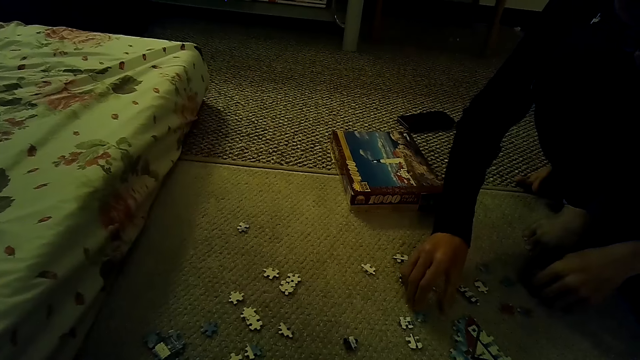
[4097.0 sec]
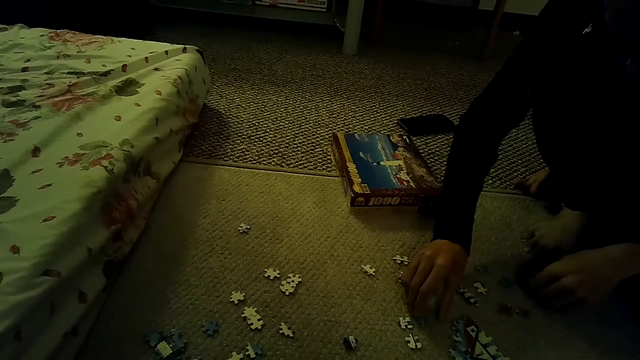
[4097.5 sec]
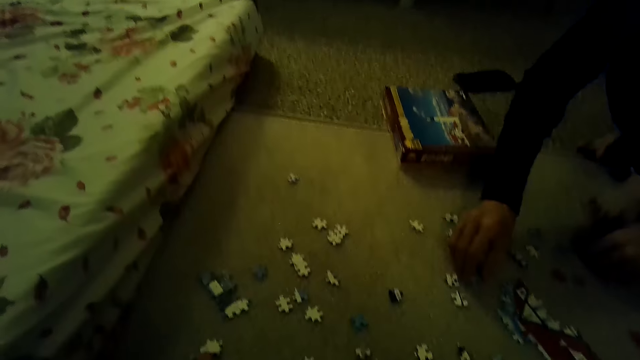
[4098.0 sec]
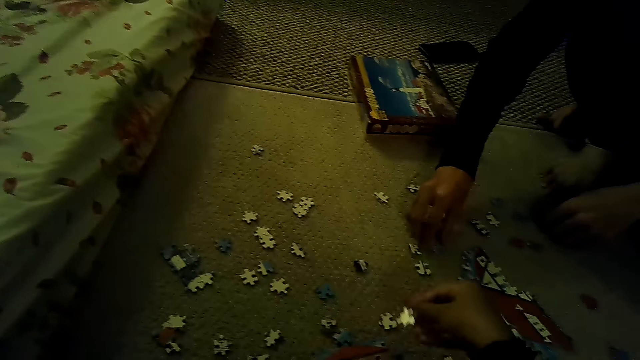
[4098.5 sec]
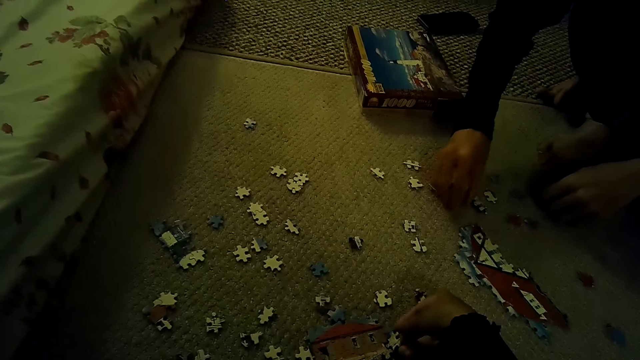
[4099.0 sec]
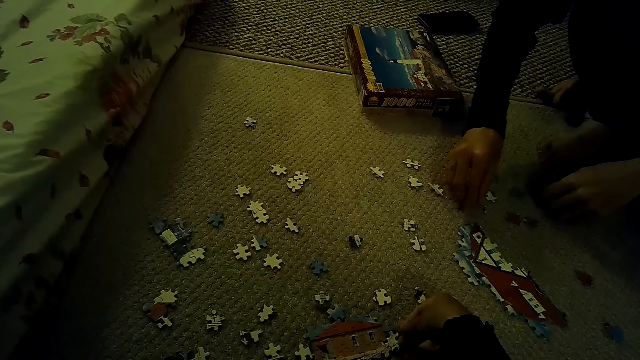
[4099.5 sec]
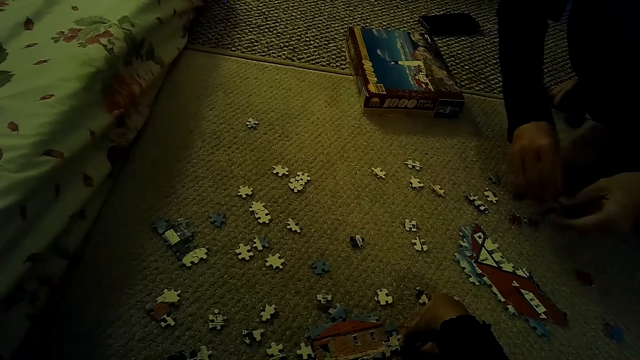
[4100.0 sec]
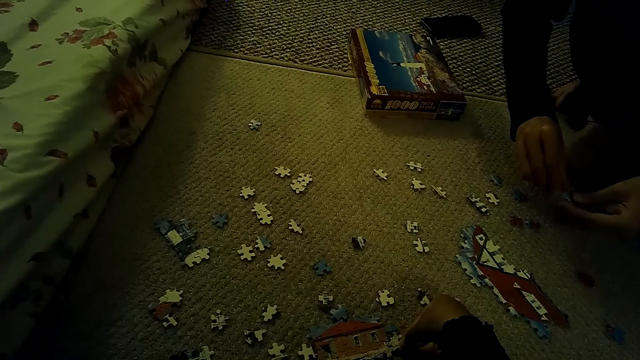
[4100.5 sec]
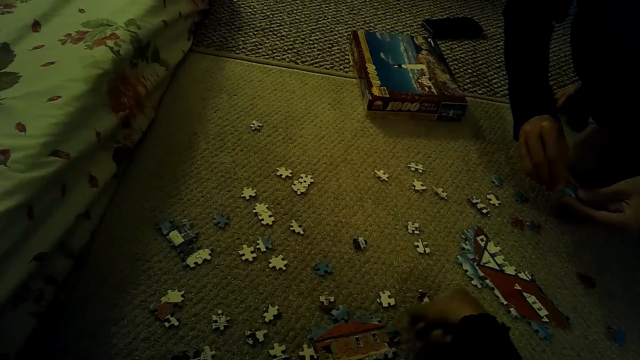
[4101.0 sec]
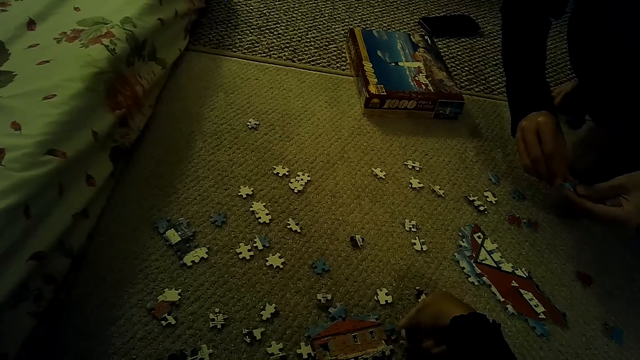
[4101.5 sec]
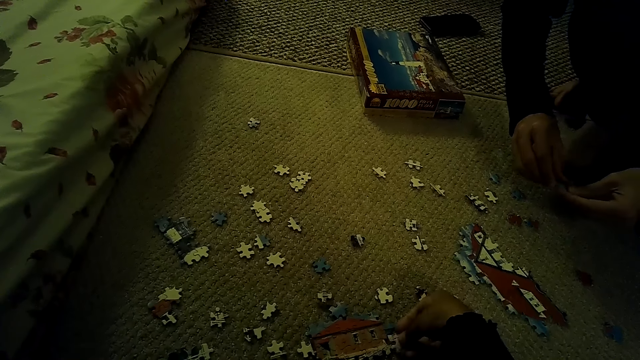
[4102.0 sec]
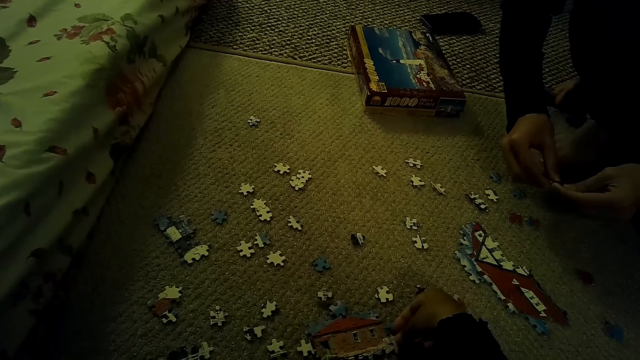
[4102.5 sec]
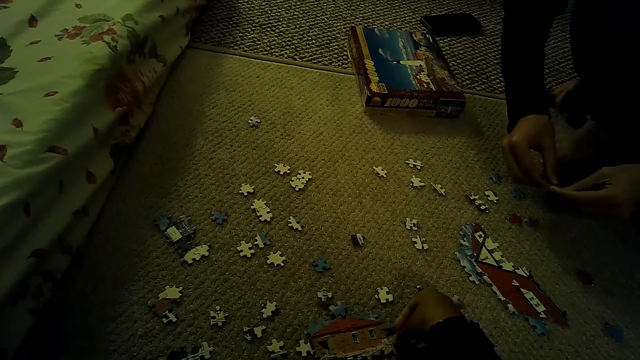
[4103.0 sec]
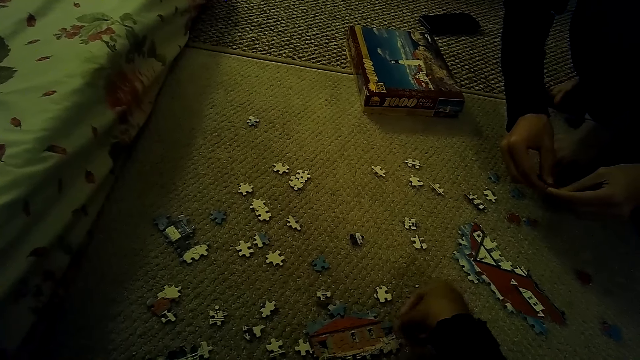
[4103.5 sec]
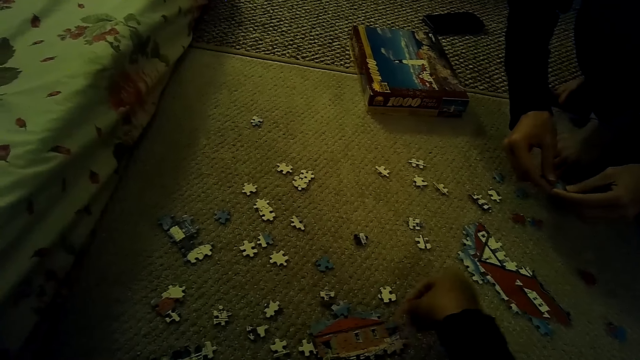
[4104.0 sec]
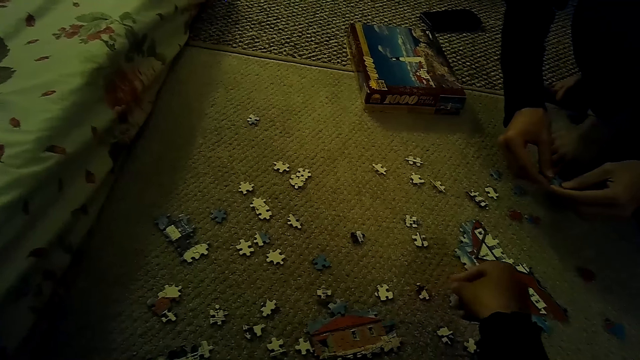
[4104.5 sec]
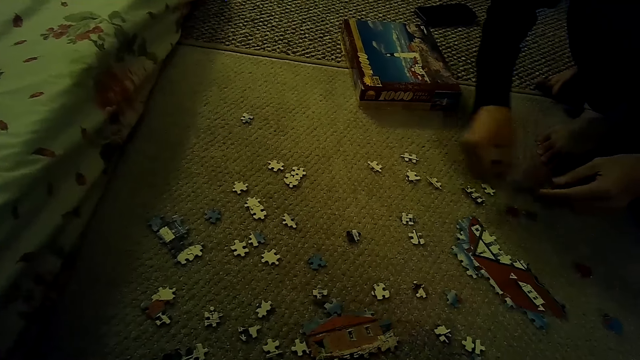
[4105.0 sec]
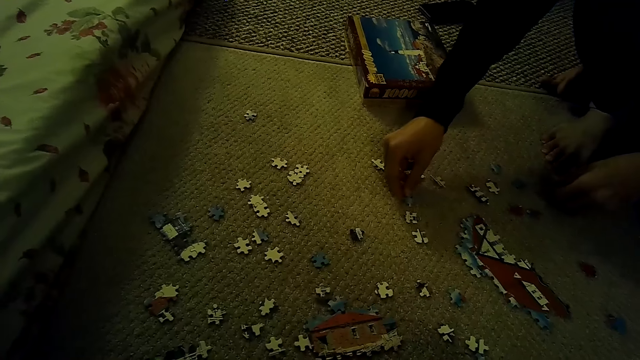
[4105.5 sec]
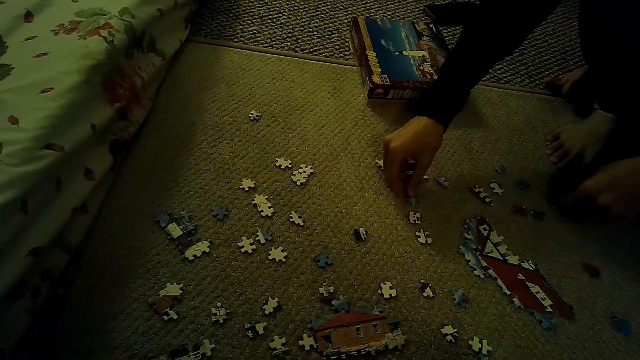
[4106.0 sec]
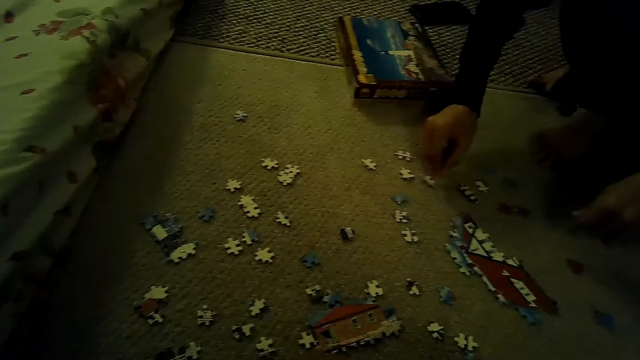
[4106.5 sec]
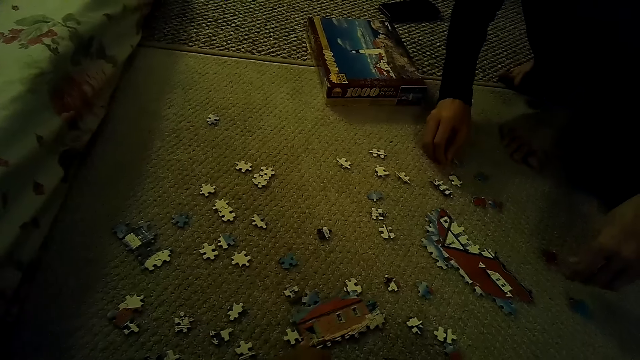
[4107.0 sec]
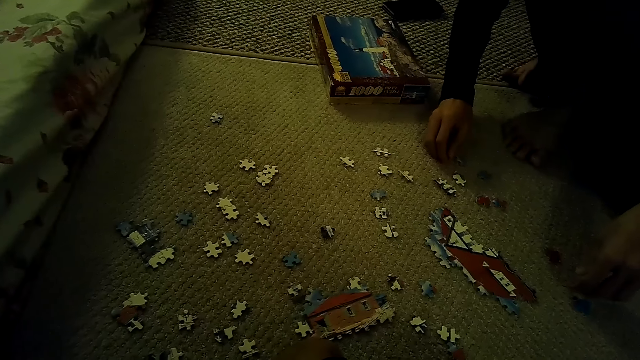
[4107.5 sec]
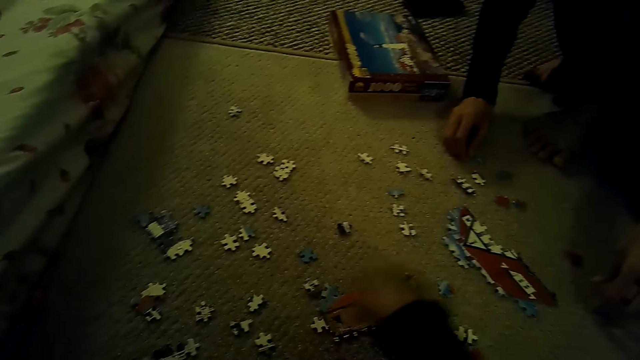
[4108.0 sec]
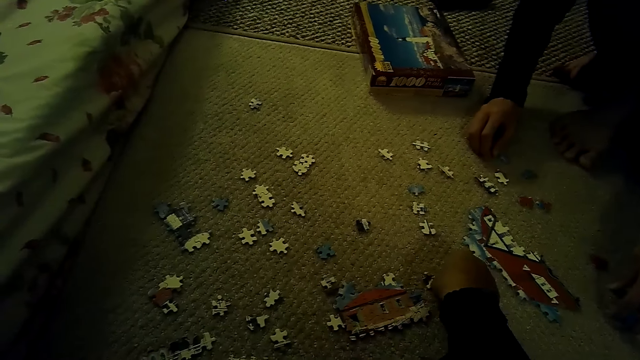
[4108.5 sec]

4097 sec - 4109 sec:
A man picks up a puzzle piece. The man plays the jigsaw puzzle on the floor. The camera wearer plays the jigsaw puzzle on the floor. They fix the puzzle piece. The man plays the jigsaw puzzle on the floor. The man picks up the puzzle piece. The camera wearer moves the puzzle.

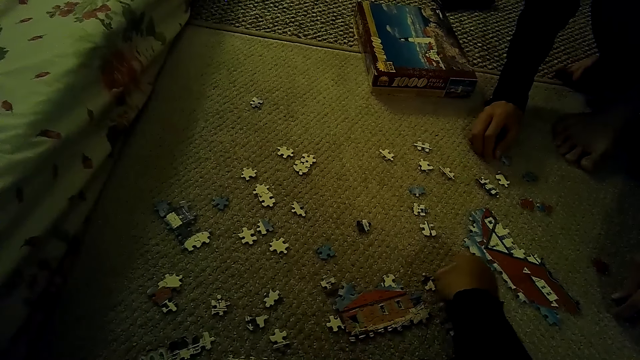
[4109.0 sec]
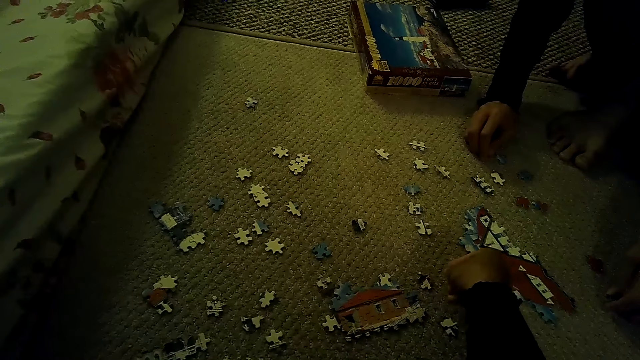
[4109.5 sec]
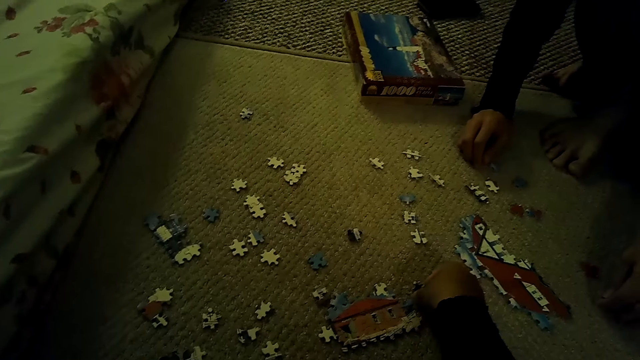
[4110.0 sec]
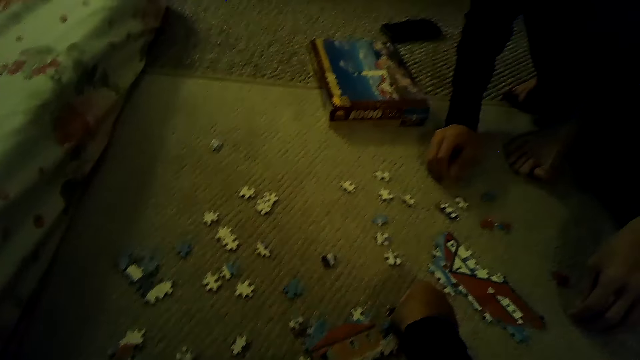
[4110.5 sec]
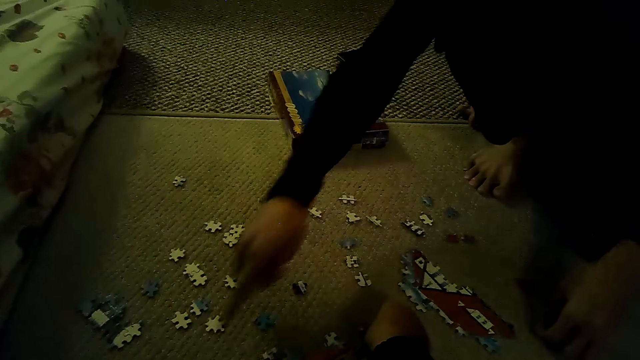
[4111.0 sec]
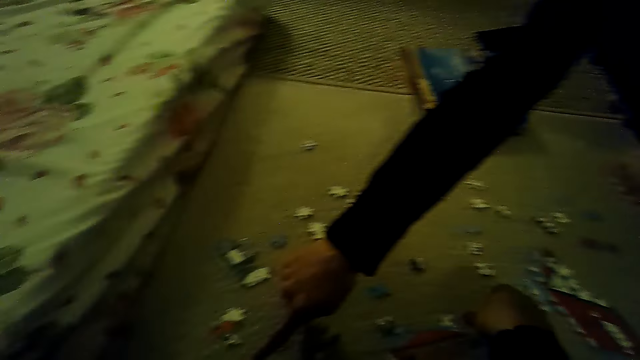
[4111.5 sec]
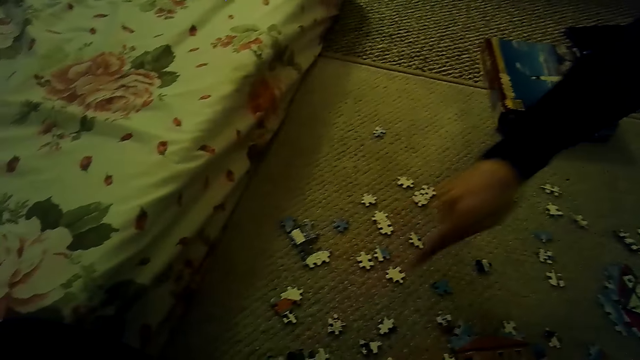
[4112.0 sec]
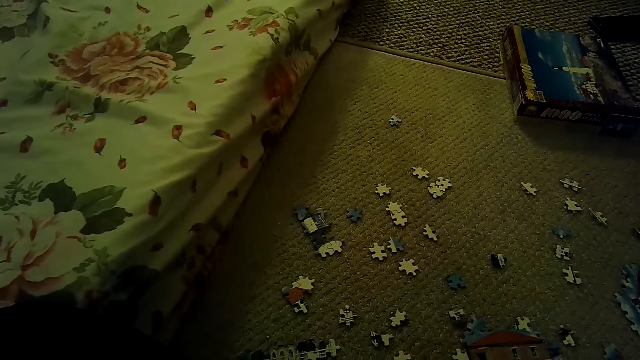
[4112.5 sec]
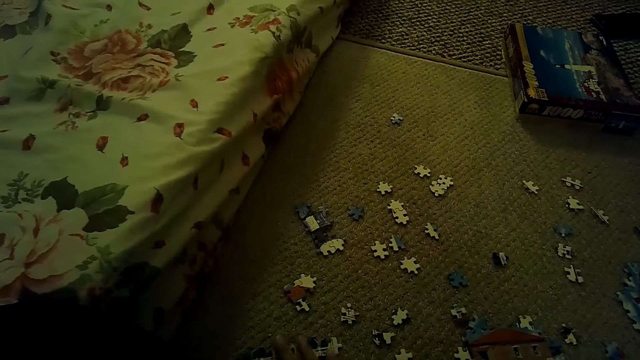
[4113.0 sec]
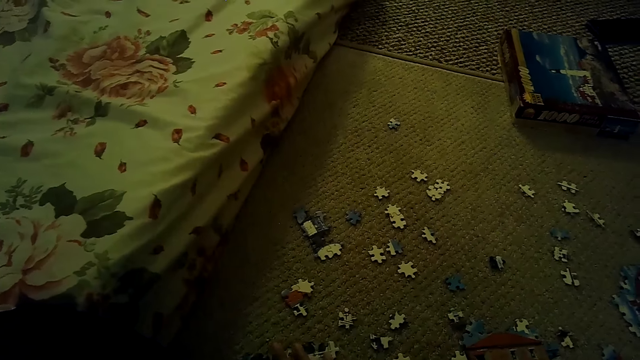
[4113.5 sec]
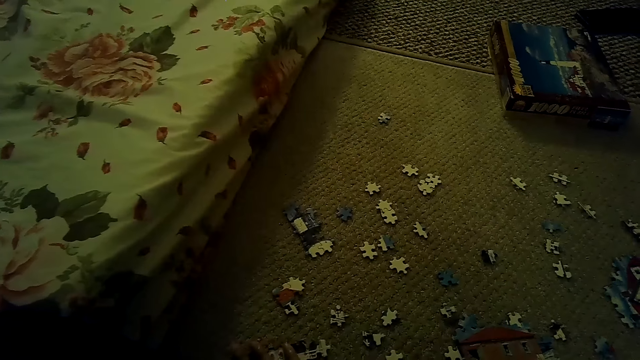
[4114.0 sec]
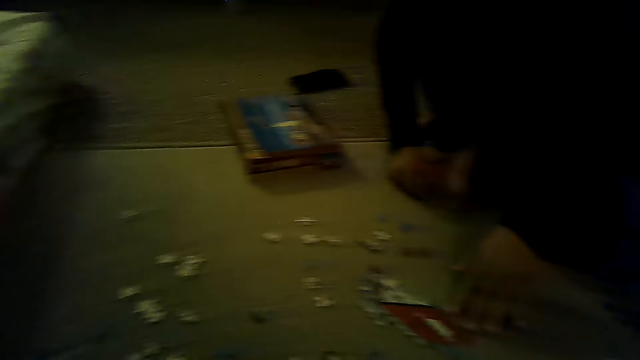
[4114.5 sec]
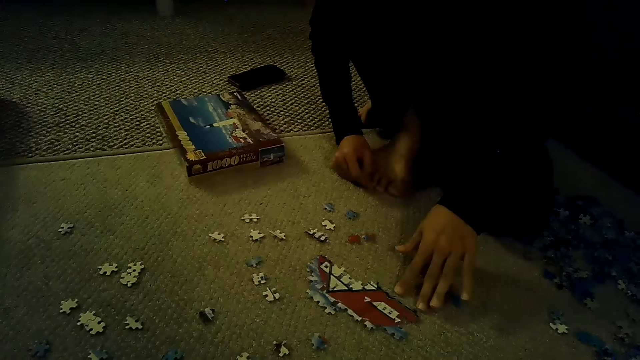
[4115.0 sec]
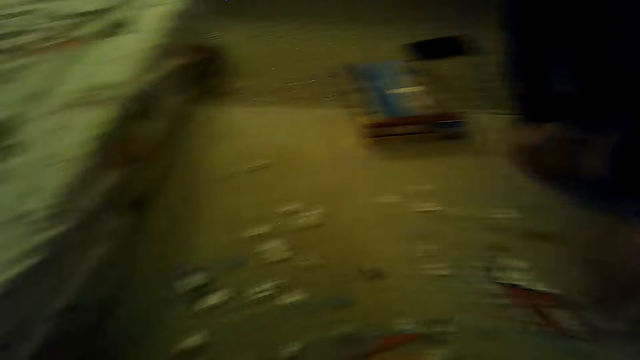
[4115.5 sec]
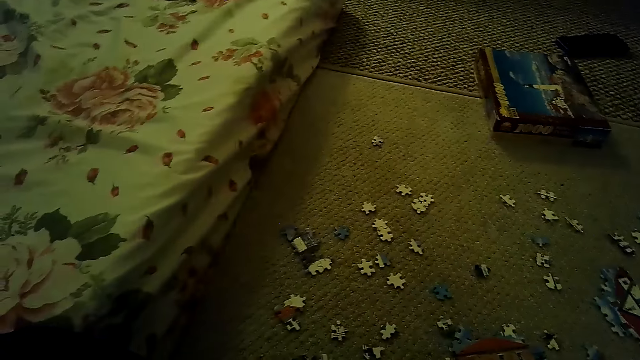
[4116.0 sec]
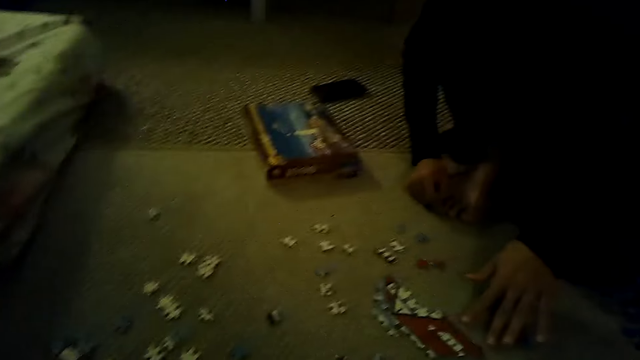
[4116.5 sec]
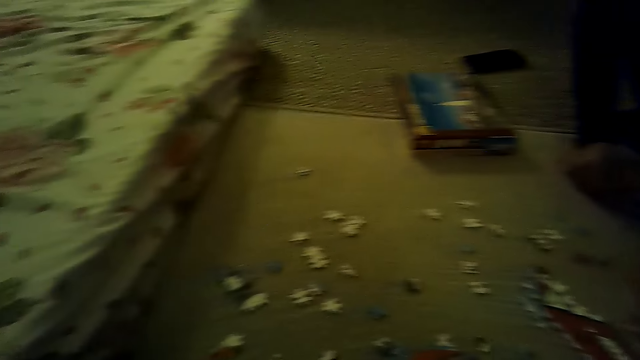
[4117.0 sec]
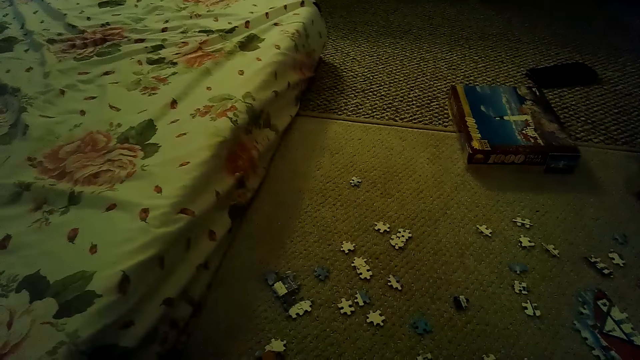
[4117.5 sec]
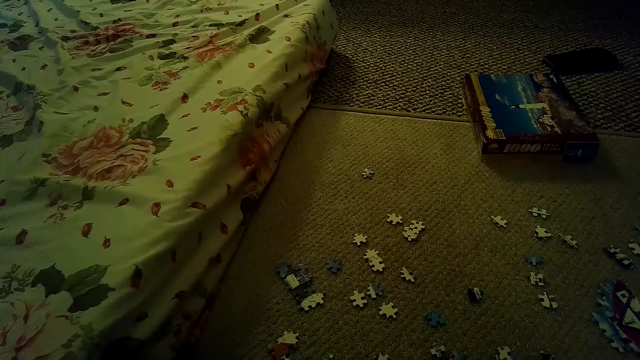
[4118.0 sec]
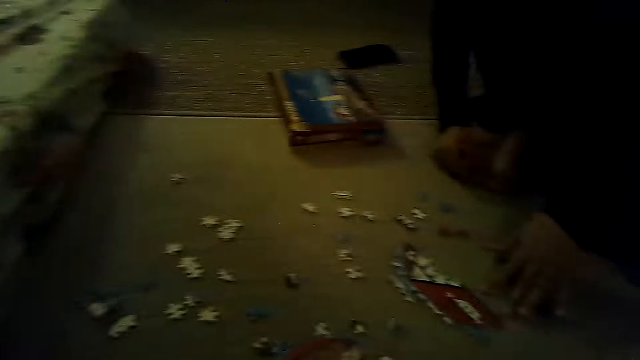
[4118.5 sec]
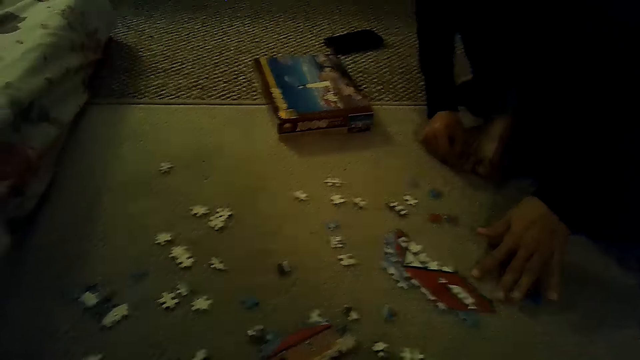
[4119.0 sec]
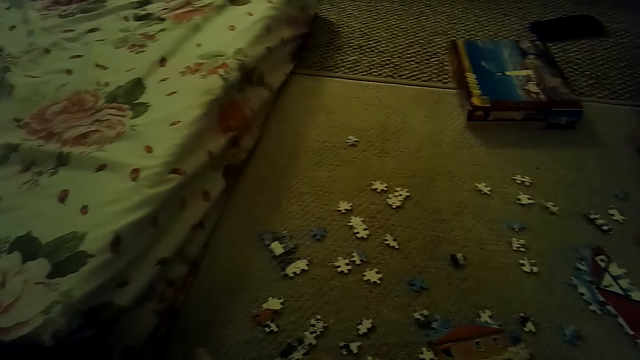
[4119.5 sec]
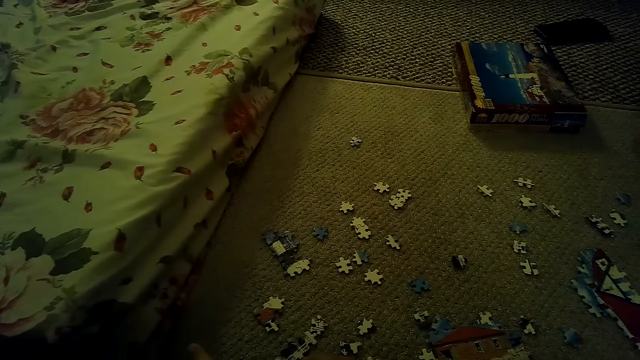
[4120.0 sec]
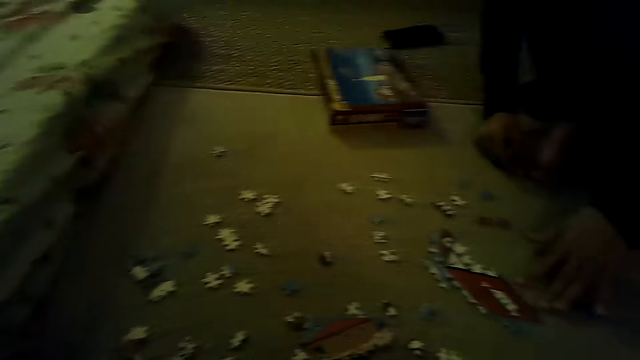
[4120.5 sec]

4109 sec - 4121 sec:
The camera wearer plays the jigsaw puzzle on the floor. They fix a puzzle piece. A man points the jigsaw puzzle piece on the floor. The man holds the puzzle piece.
